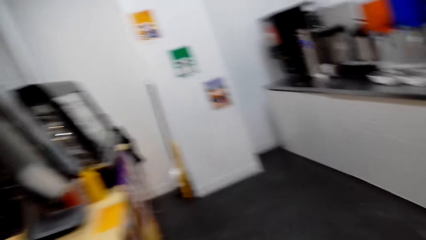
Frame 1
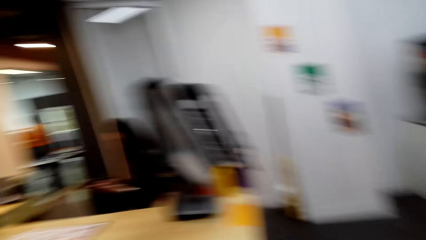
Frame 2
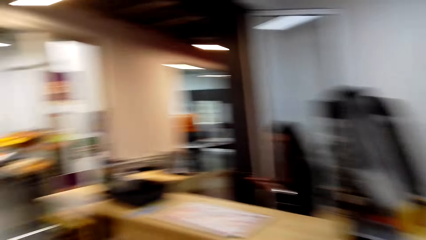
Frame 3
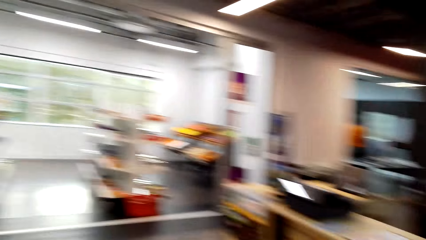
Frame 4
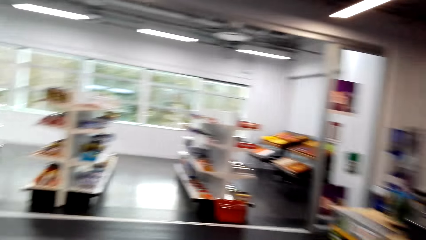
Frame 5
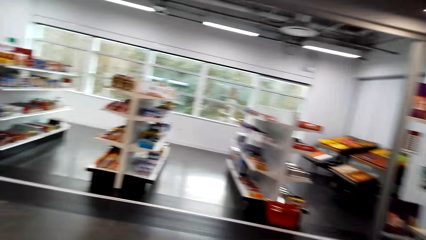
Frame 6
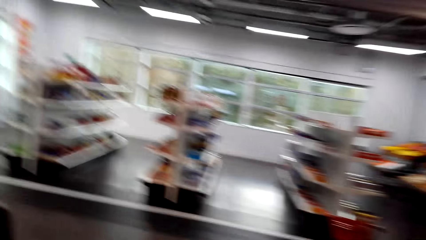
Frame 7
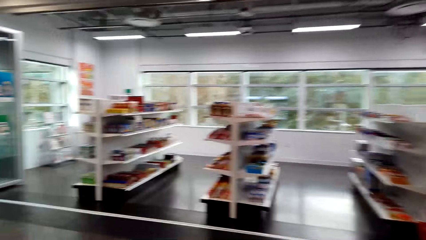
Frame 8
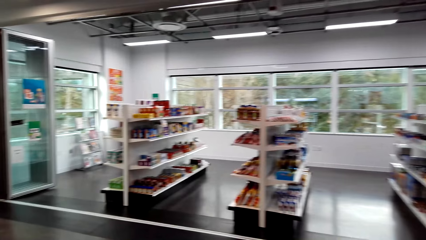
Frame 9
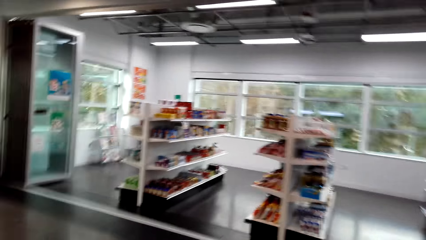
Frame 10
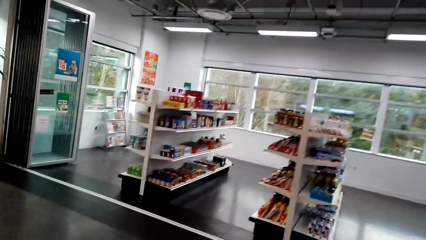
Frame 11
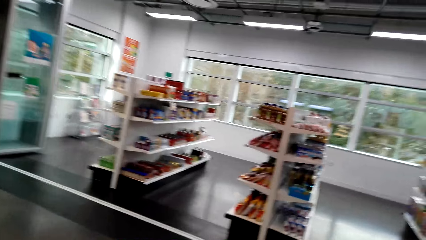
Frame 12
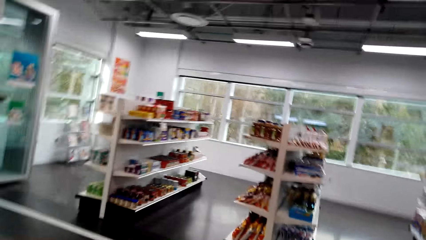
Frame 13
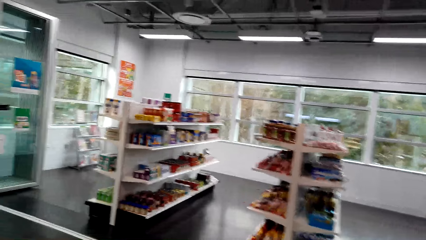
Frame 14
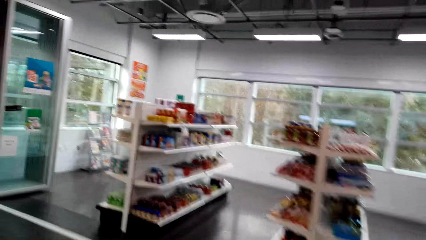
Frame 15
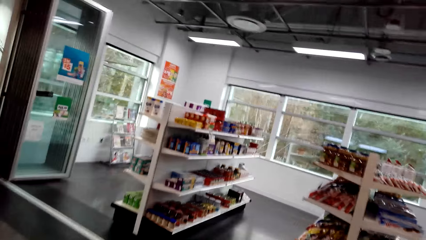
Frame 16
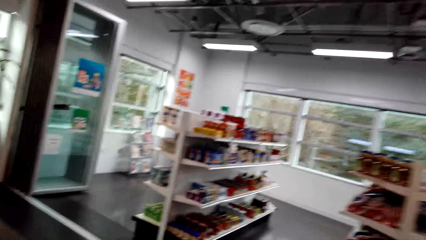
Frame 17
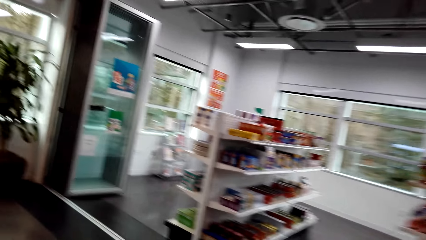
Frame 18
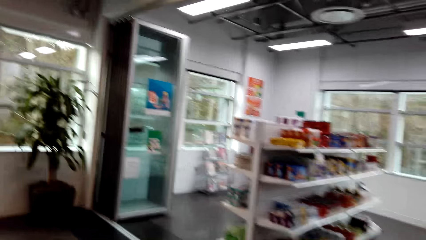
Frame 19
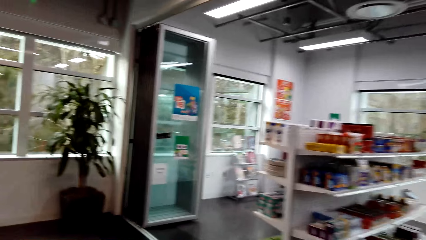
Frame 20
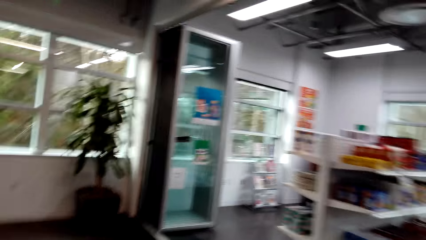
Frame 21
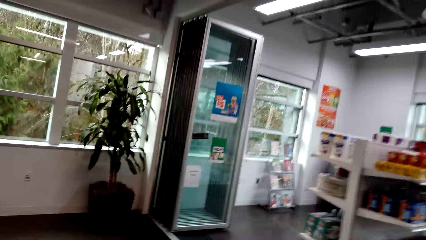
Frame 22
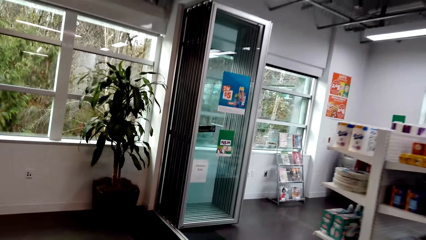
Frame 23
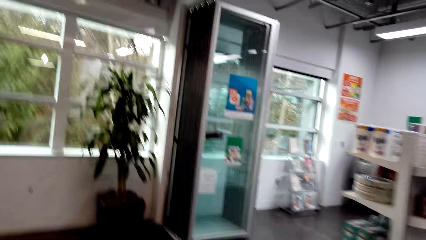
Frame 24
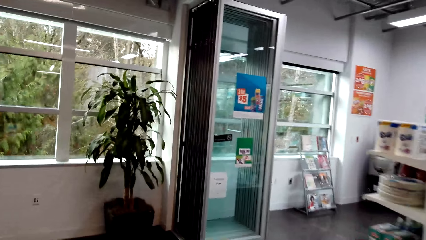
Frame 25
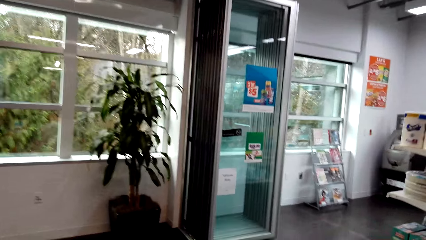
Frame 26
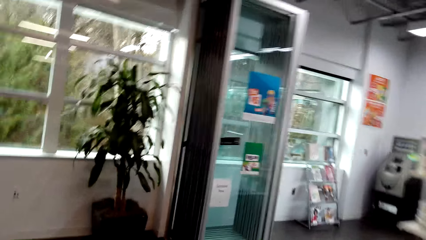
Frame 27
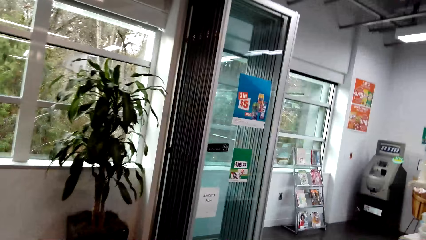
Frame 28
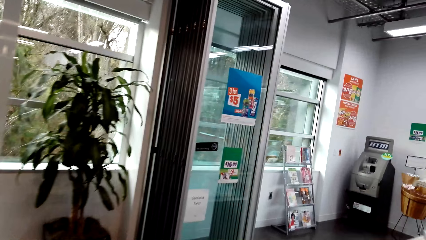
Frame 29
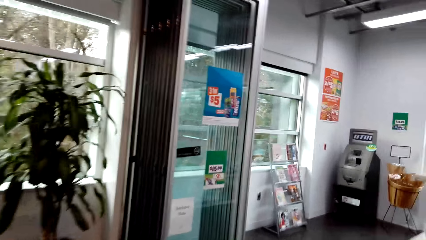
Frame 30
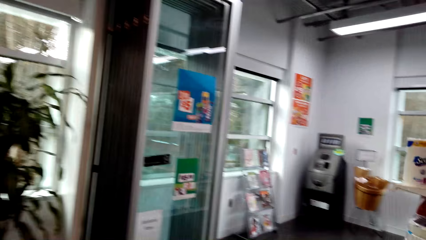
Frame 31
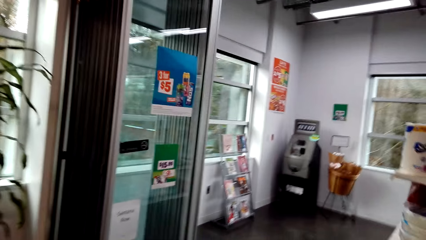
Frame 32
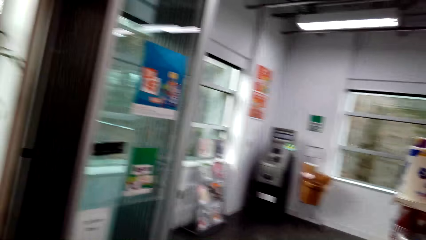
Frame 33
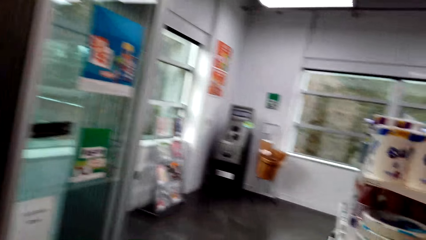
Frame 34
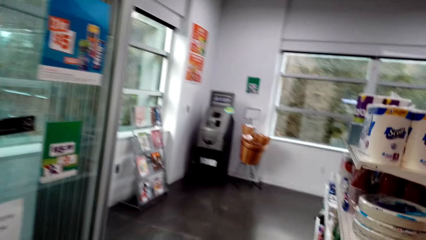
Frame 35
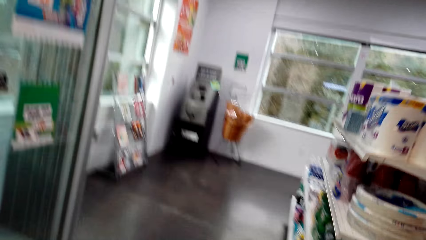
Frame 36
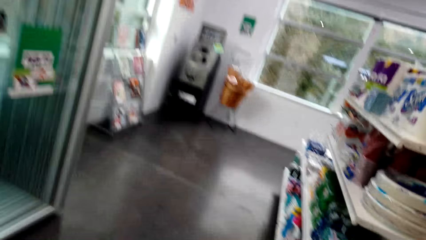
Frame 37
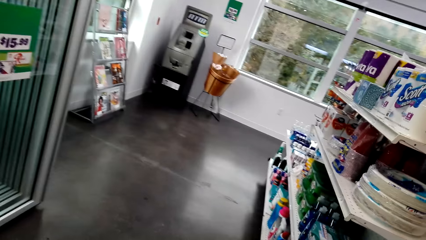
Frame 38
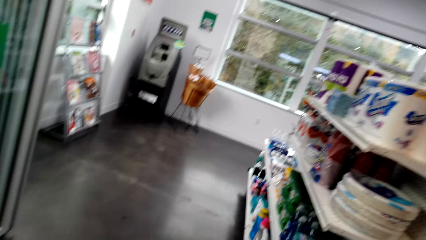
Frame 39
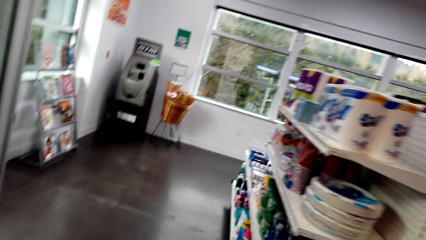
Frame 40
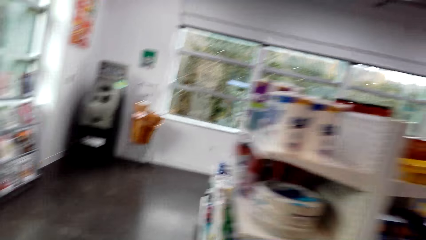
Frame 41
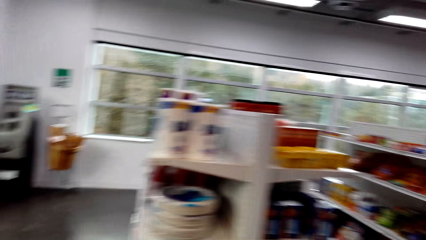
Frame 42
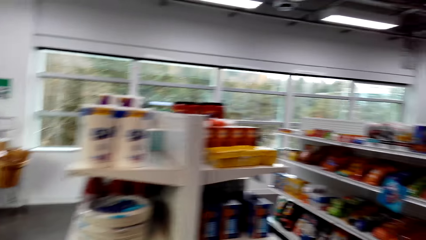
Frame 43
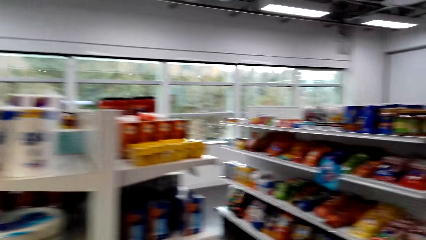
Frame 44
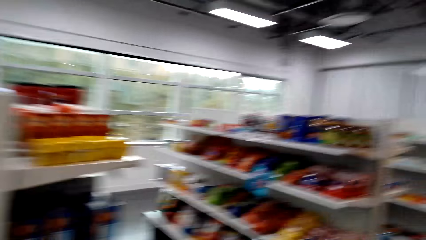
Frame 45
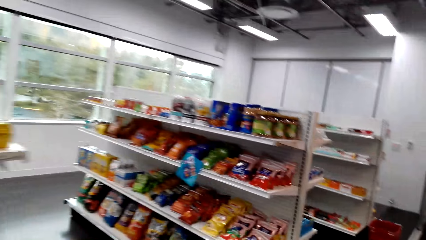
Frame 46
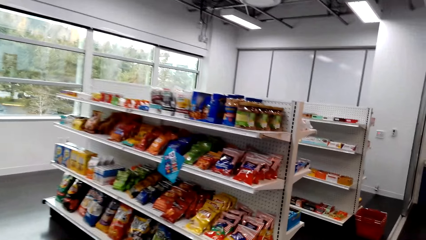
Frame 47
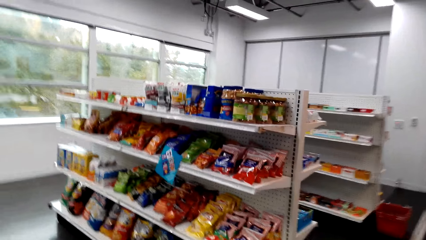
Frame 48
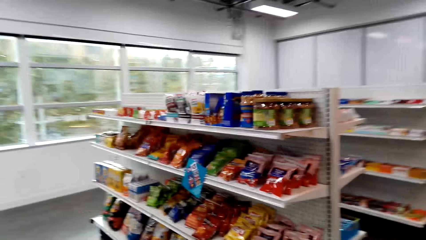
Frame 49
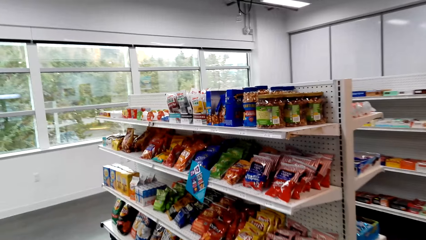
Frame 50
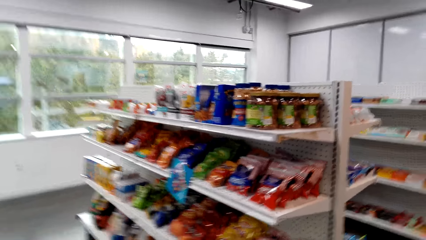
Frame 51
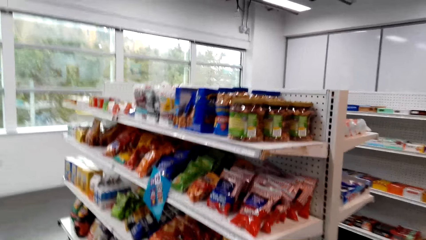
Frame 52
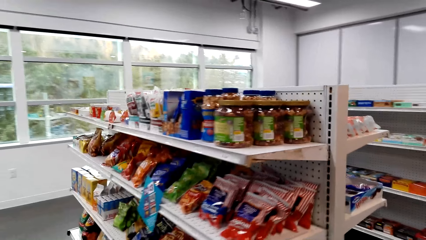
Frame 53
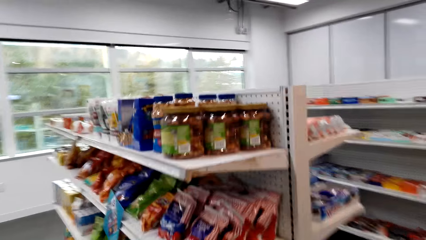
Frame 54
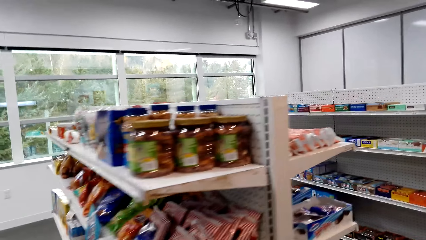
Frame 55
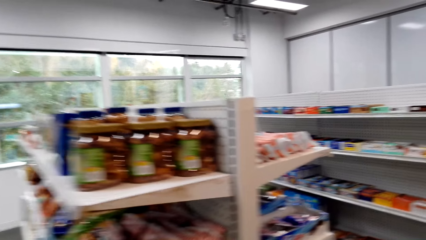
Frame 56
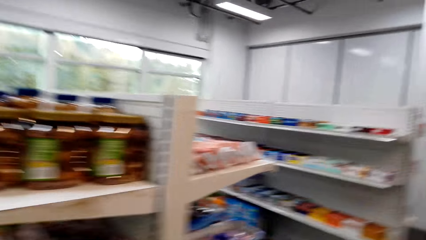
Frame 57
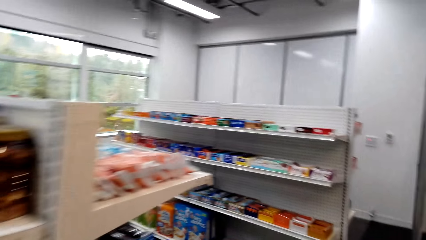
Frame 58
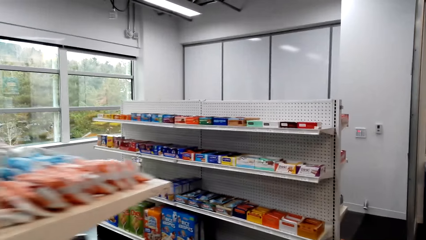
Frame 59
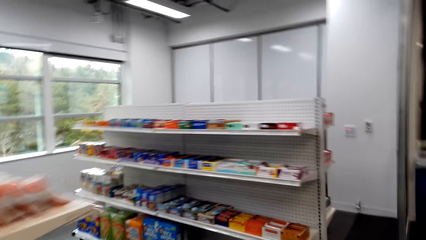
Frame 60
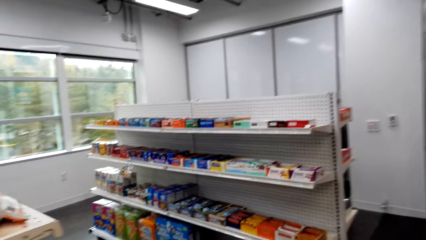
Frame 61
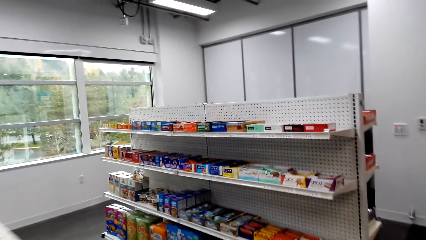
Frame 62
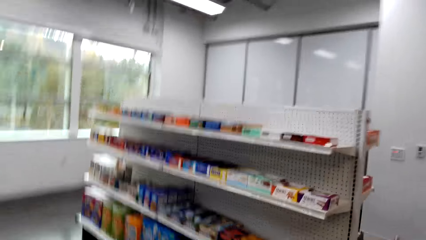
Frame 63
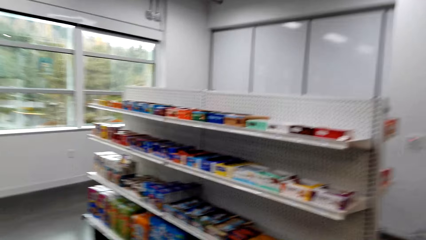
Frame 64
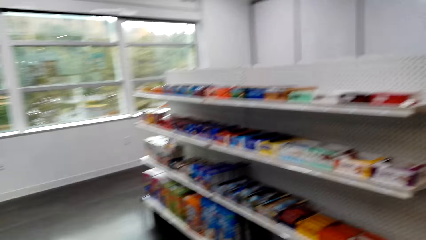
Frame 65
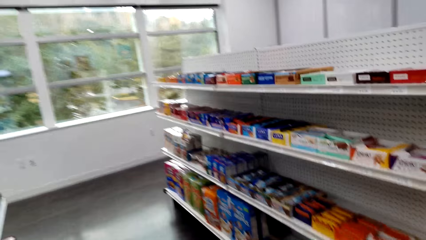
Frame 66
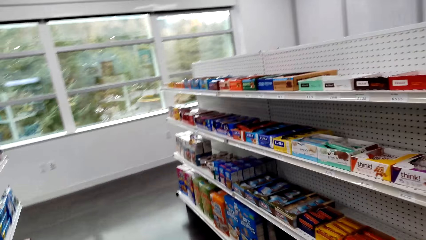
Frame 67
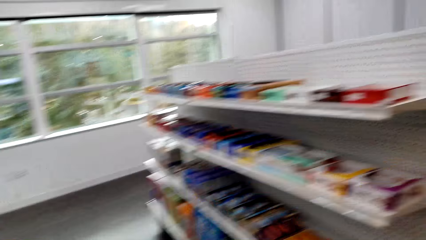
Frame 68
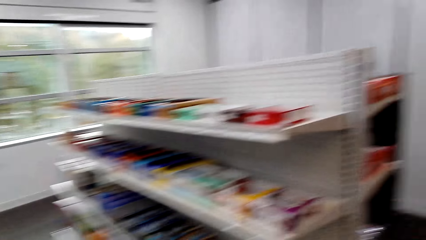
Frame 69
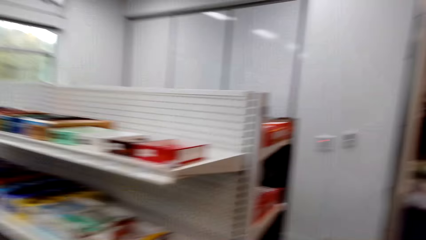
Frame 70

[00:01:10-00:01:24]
The camera wearer walks towards the supermarket shelves. They walk around the supermarket shelves.

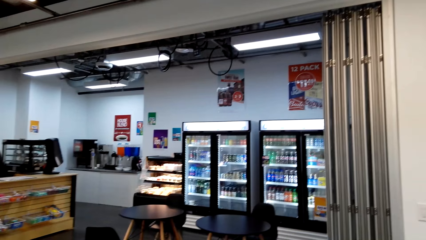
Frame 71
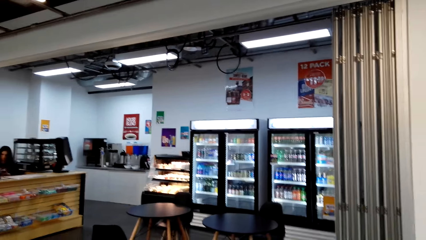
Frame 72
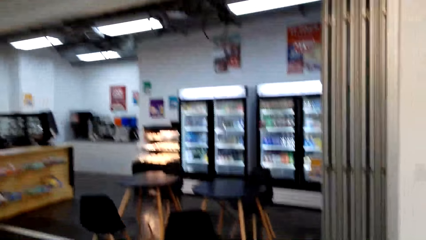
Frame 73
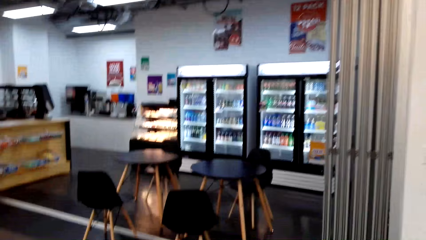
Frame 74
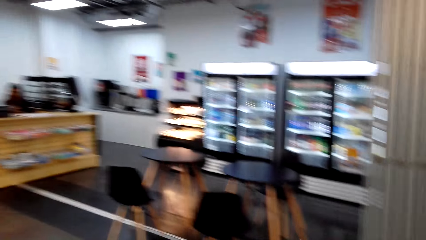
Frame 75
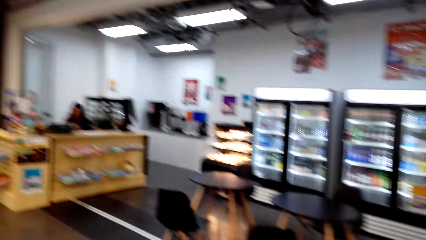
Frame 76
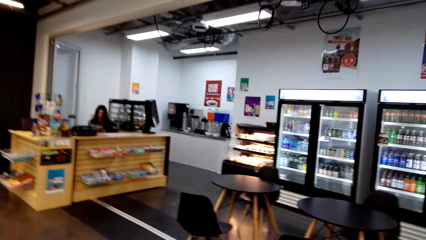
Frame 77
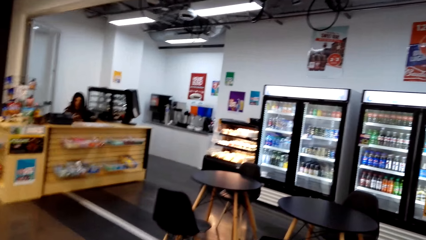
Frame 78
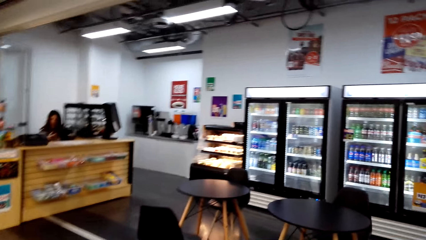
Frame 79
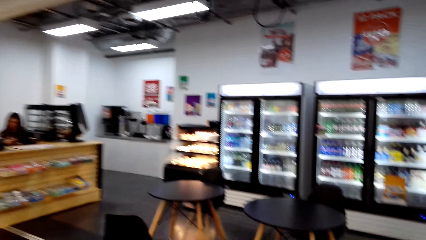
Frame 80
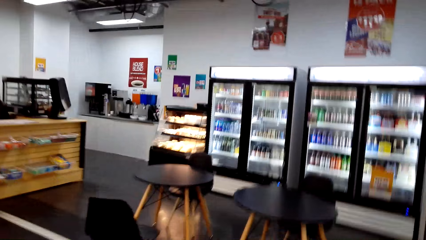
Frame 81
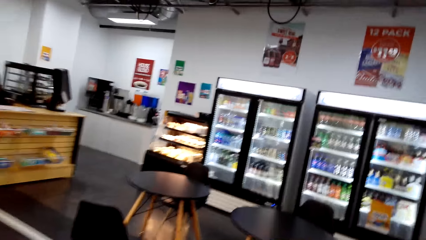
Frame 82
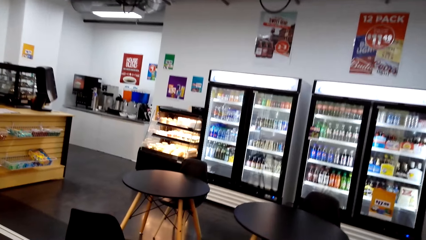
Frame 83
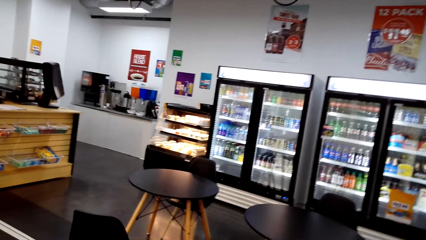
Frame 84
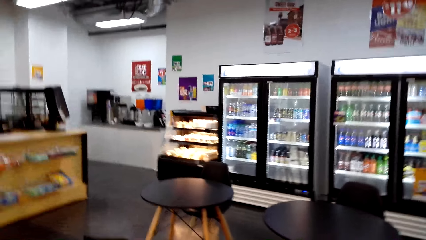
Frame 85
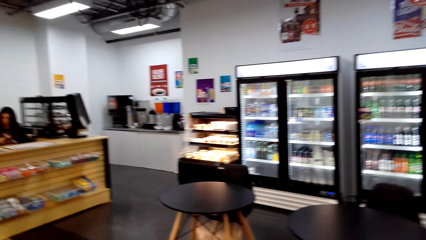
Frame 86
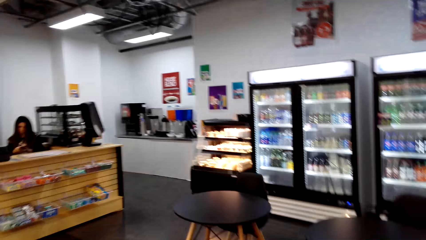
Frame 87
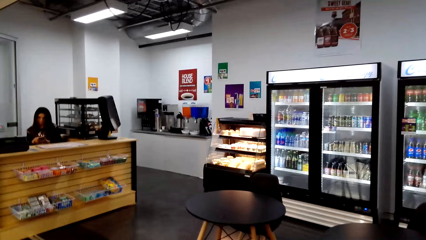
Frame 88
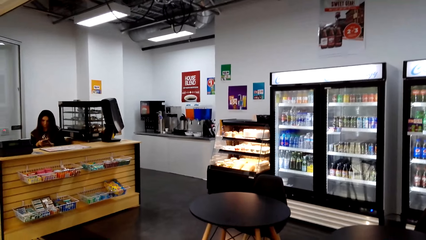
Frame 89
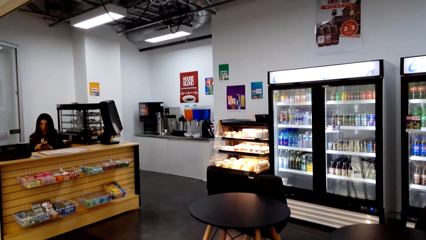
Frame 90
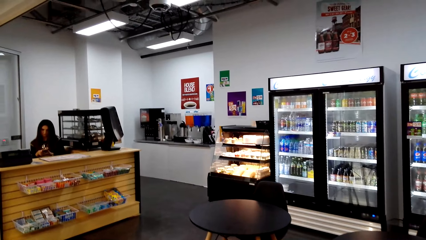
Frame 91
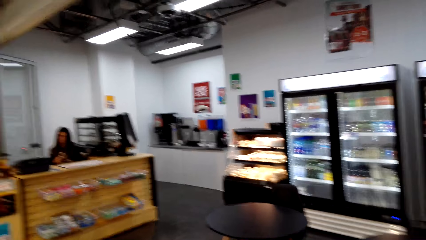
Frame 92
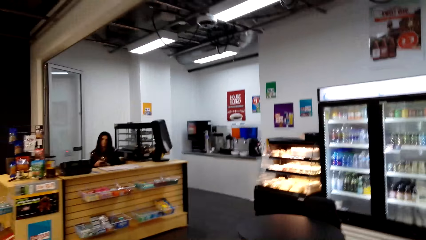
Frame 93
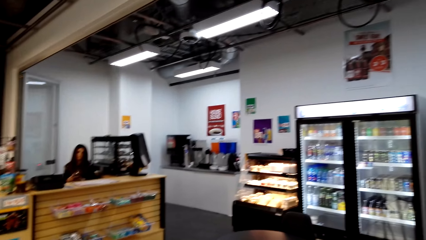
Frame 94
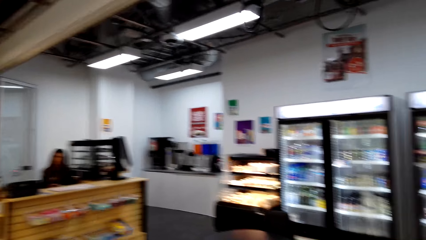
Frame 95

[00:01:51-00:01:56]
The camera wearer walks to the supermarket counter.
